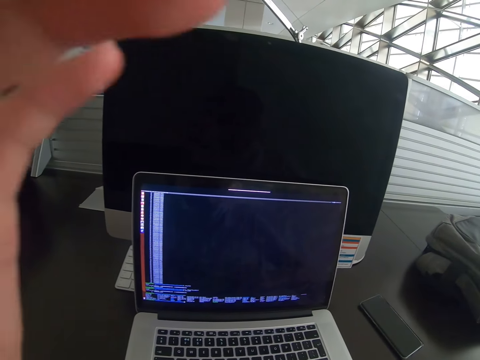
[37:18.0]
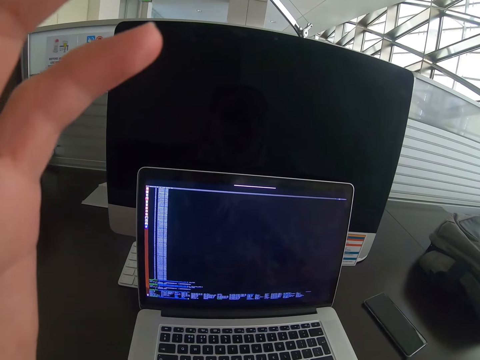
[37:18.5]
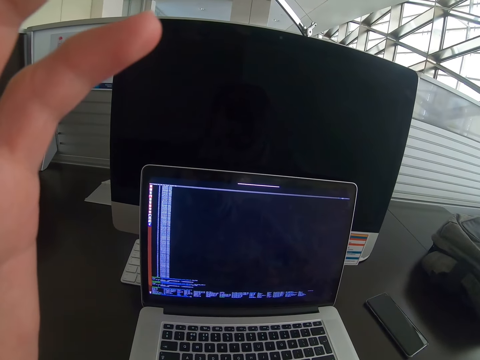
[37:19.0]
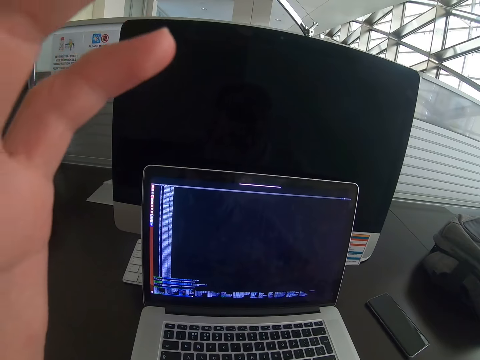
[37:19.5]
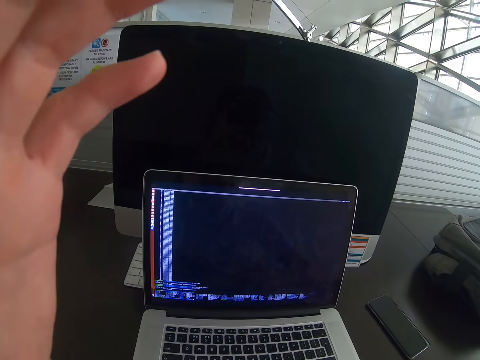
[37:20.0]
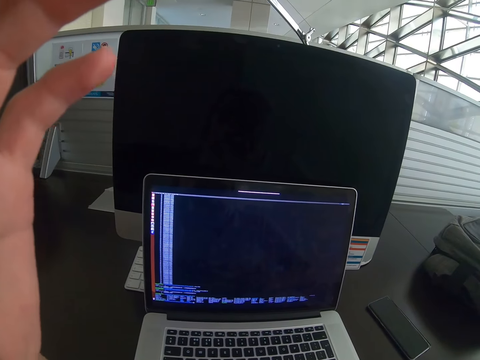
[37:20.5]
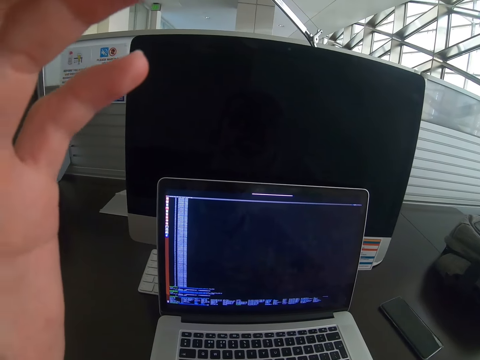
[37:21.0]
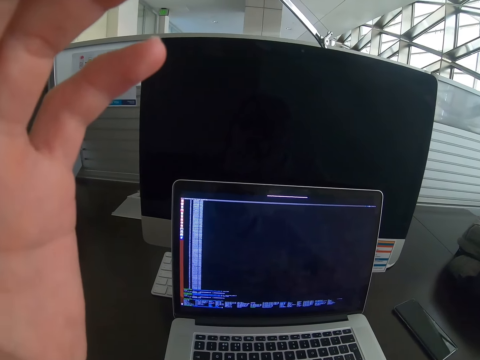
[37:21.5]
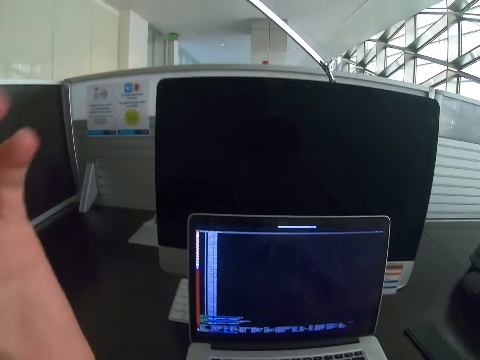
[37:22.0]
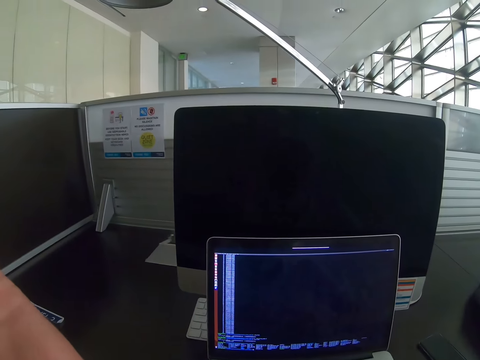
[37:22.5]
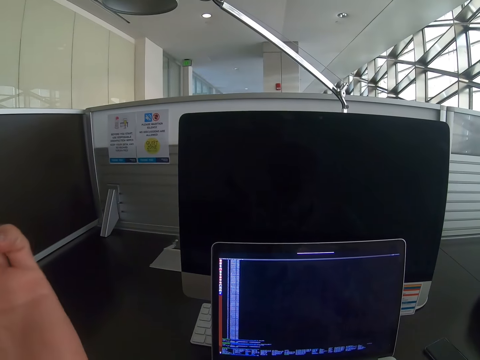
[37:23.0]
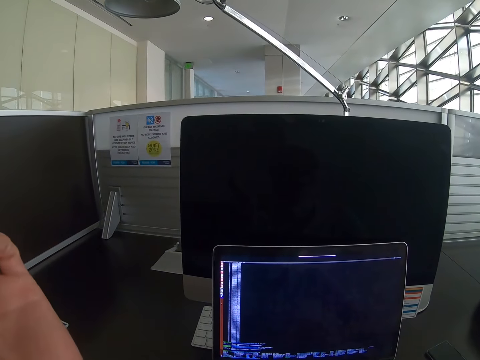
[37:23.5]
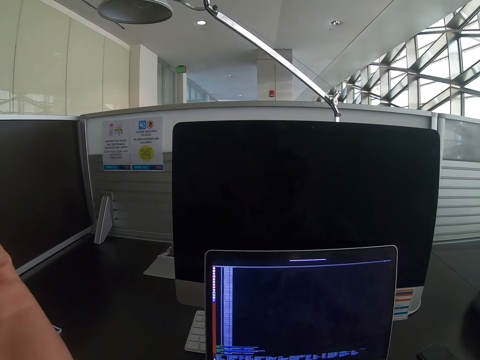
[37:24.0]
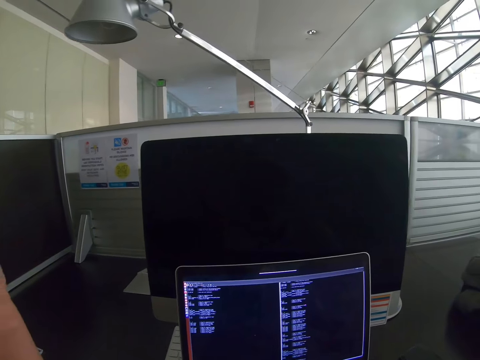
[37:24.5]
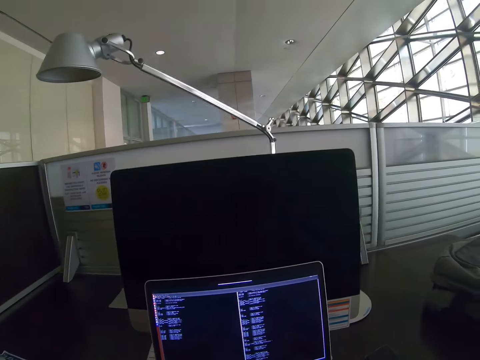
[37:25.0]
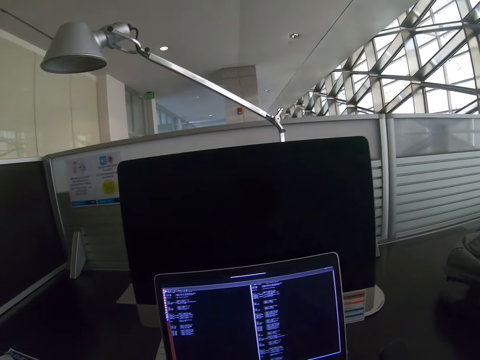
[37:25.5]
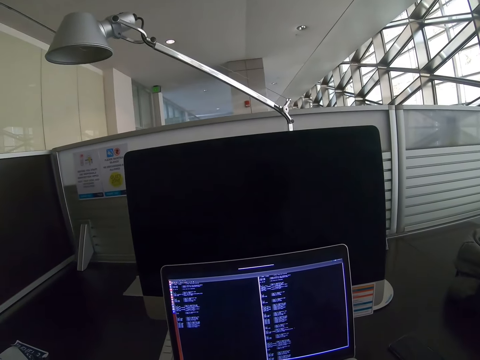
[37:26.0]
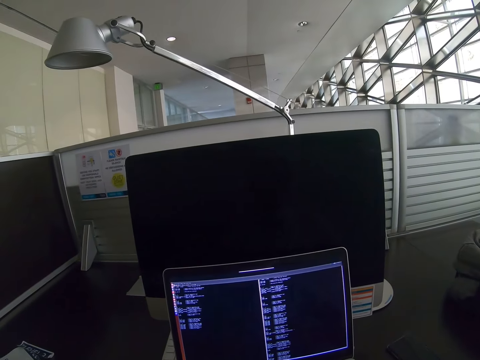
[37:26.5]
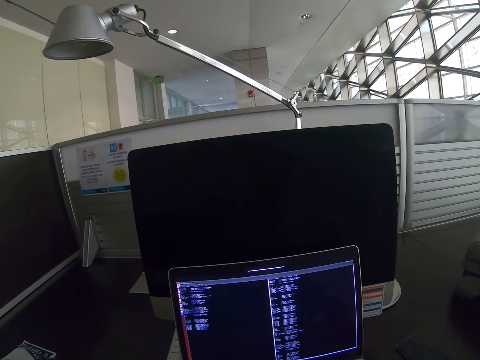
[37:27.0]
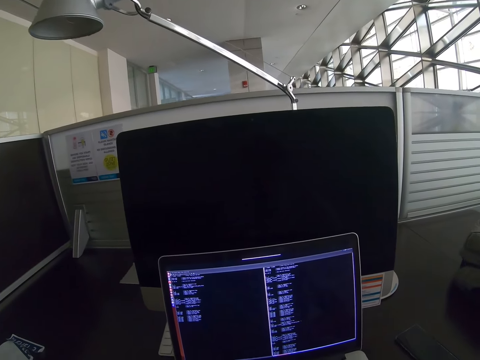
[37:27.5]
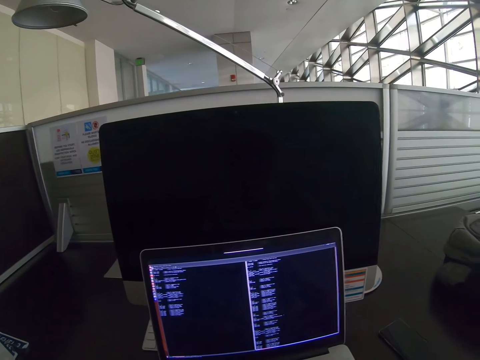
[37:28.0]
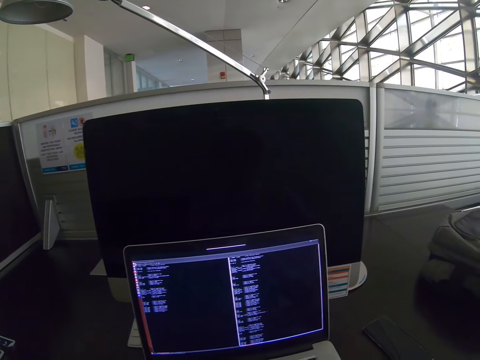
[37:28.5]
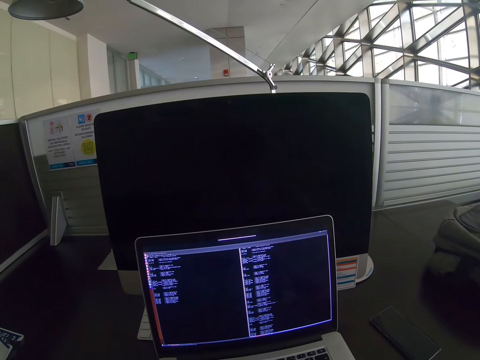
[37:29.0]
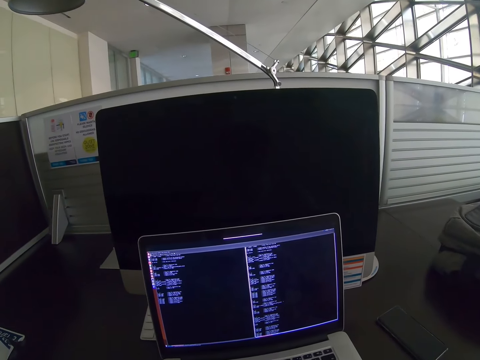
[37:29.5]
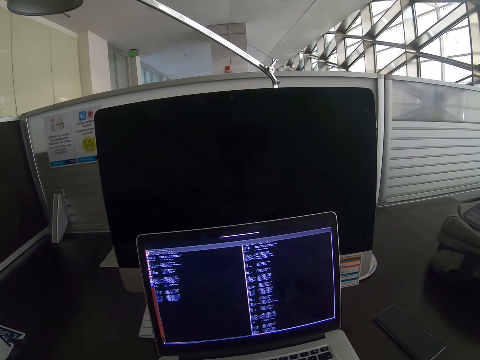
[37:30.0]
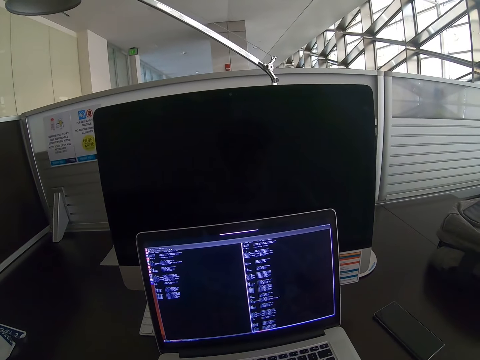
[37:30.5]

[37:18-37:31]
The camera wearer operates the computer with his hands.

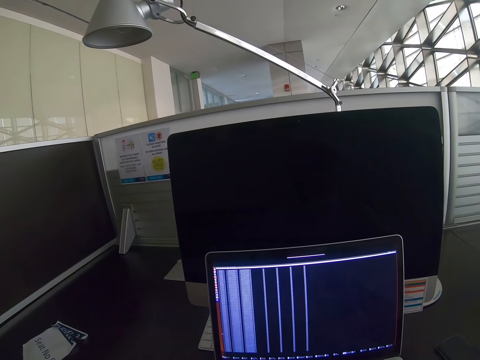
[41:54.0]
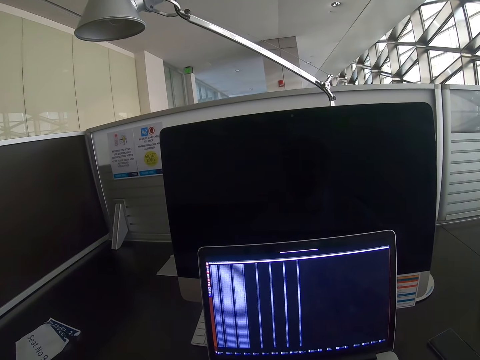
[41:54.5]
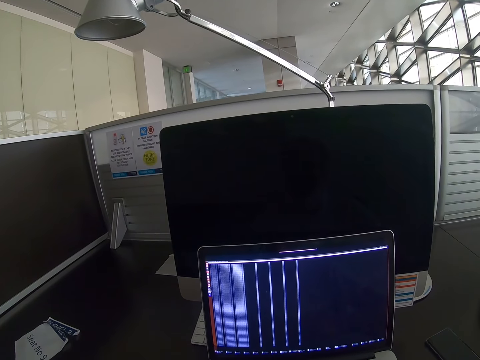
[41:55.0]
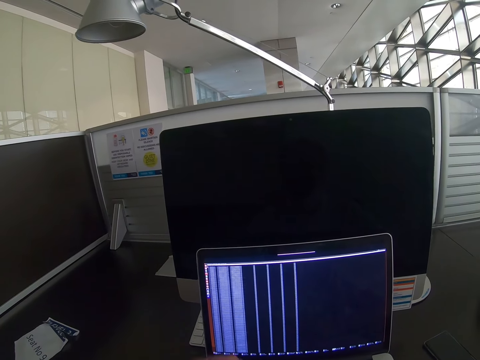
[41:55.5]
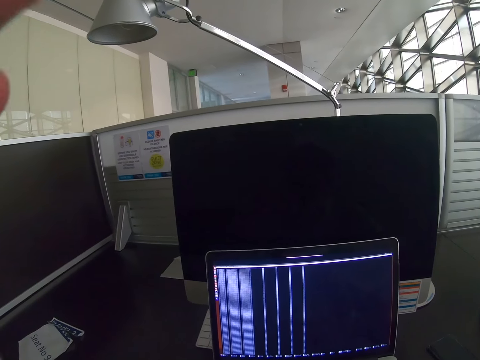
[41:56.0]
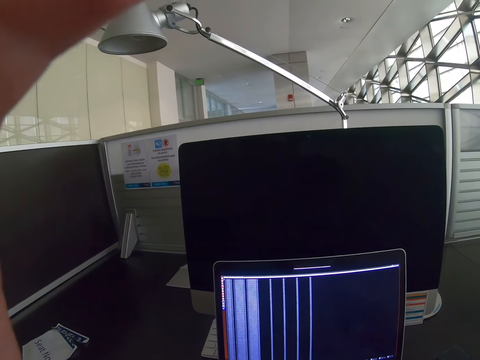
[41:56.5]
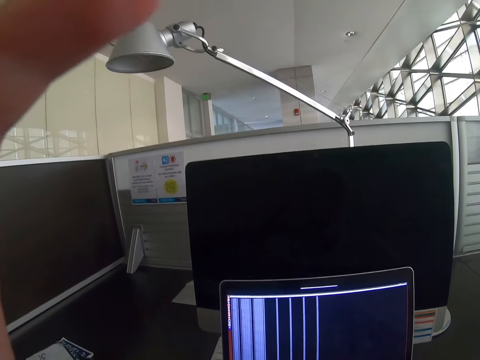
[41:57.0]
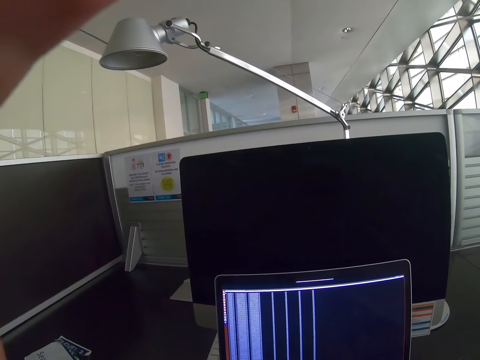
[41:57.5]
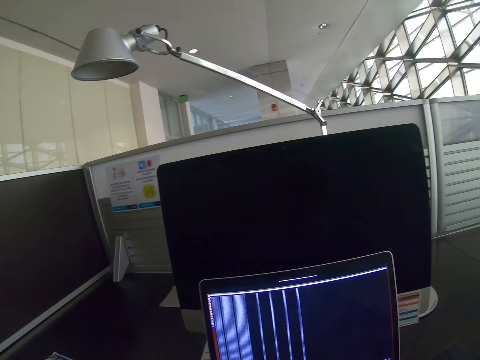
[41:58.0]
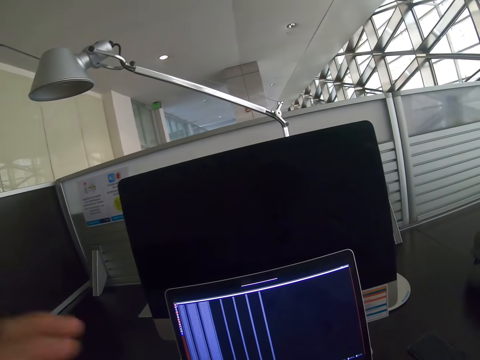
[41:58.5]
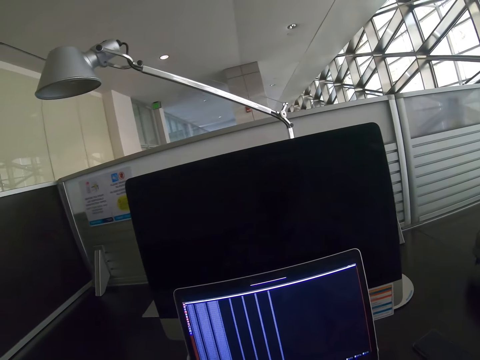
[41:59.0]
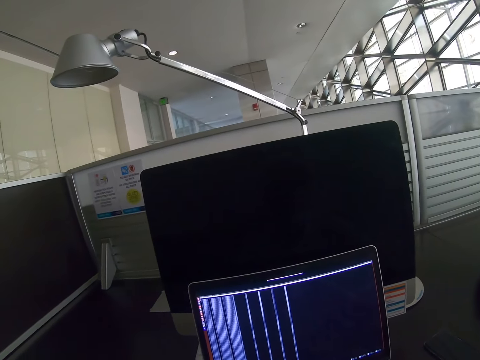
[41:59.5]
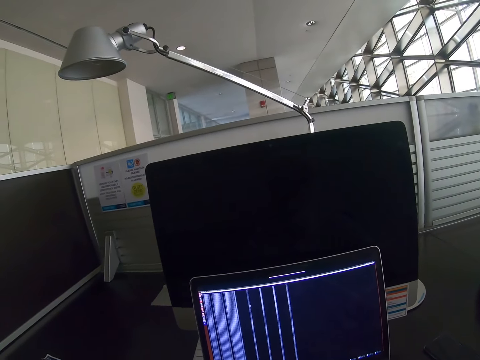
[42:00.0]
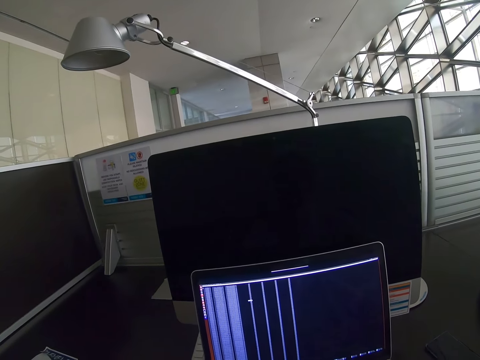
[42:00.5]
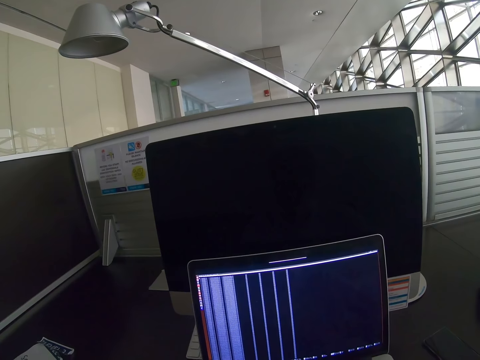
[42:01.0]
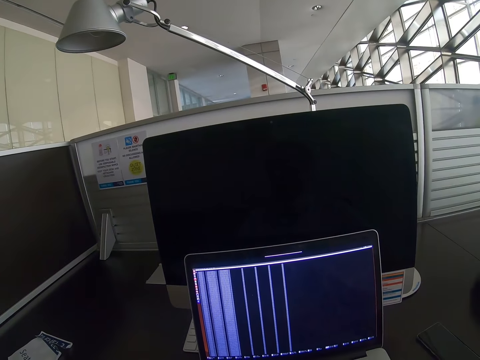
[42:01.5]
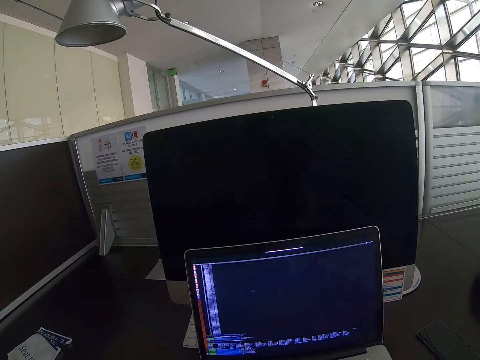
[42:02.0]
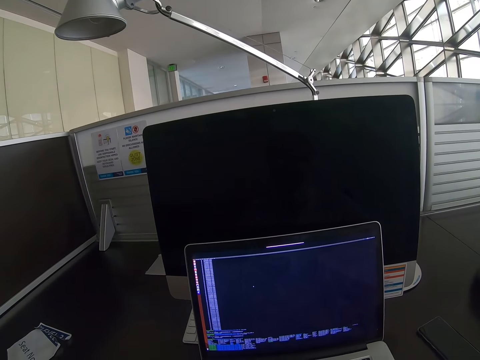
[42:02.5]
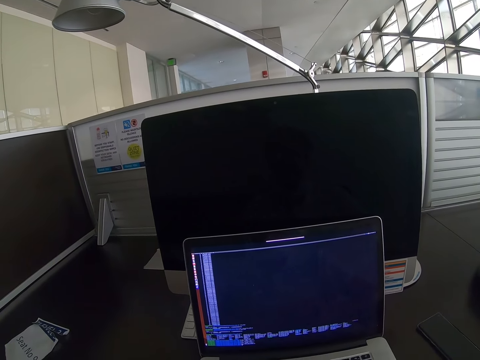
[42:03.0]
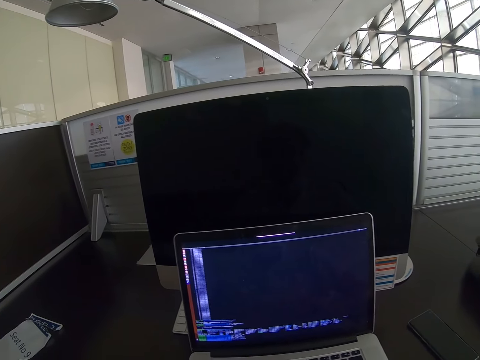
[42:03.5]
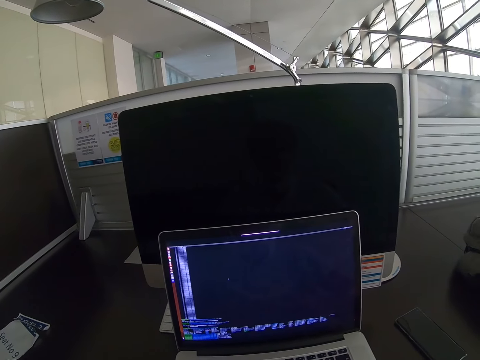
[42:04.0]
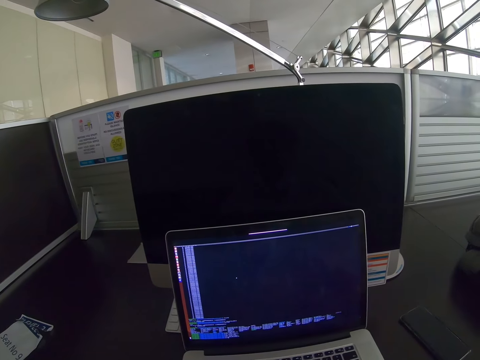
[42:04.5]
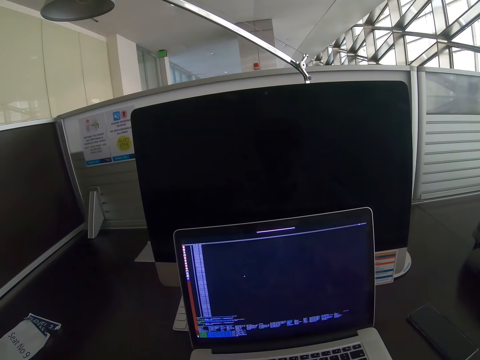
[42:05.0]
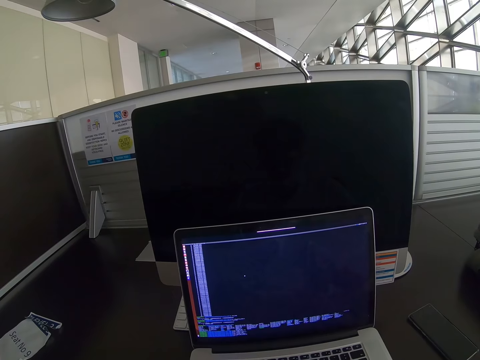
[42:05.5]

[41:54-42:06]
The camera wearer adjusts the camera on his head. He raises his left hand. He operates the laptop with both hands.
